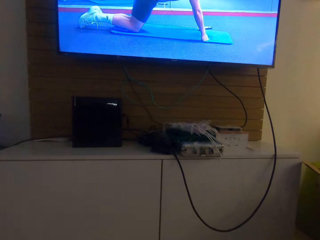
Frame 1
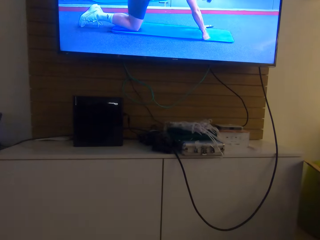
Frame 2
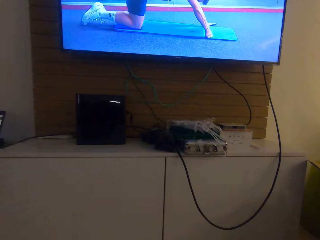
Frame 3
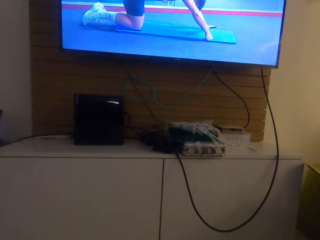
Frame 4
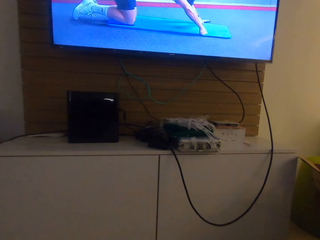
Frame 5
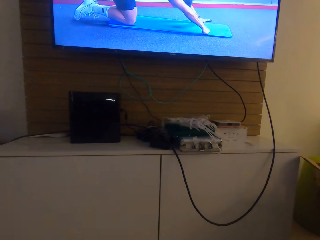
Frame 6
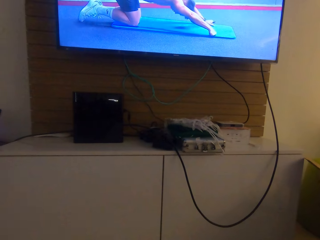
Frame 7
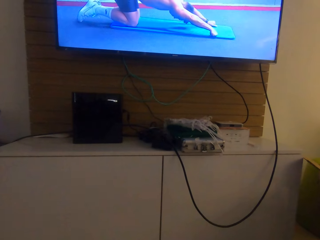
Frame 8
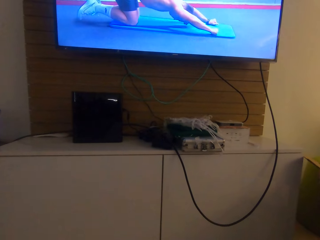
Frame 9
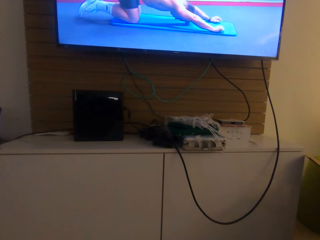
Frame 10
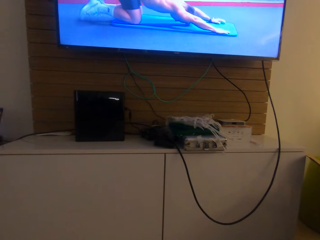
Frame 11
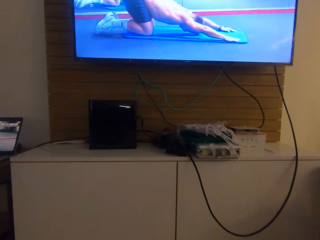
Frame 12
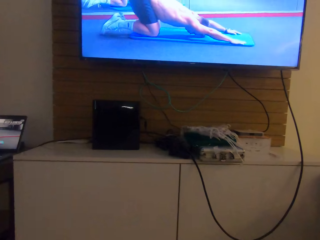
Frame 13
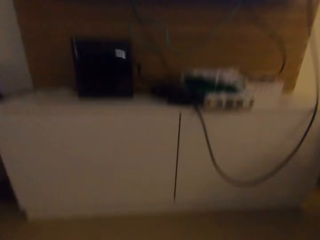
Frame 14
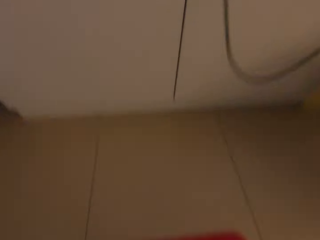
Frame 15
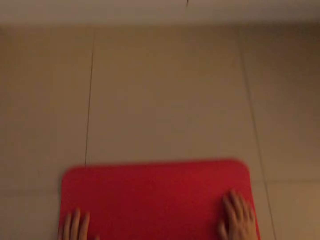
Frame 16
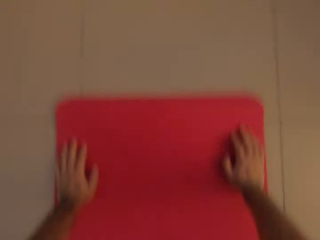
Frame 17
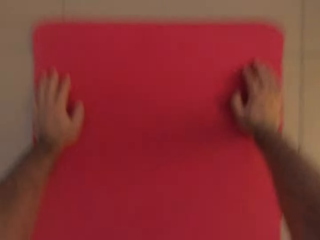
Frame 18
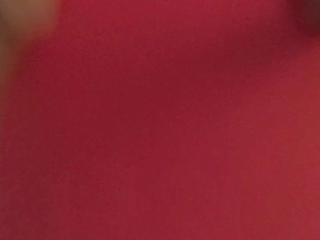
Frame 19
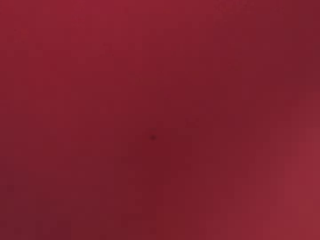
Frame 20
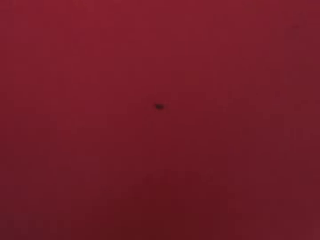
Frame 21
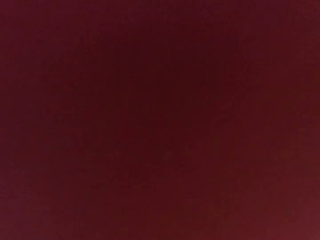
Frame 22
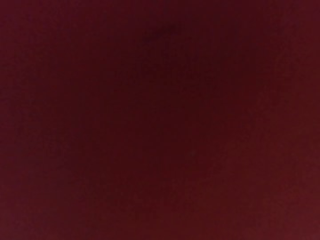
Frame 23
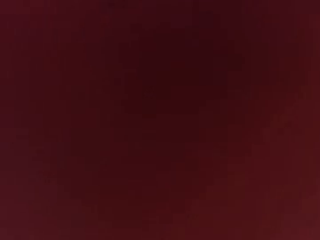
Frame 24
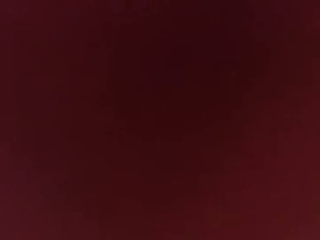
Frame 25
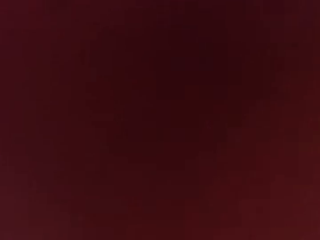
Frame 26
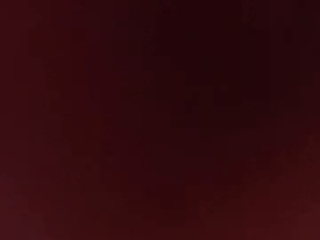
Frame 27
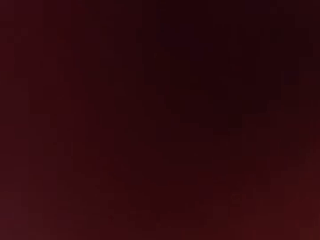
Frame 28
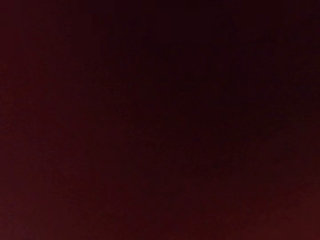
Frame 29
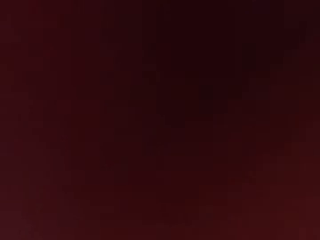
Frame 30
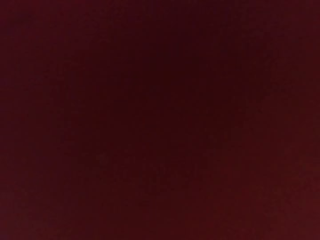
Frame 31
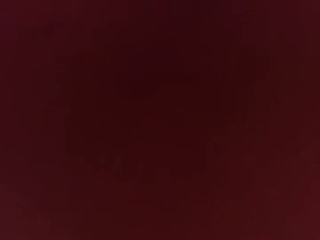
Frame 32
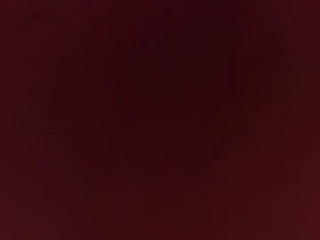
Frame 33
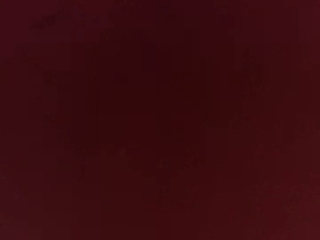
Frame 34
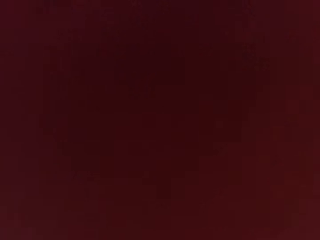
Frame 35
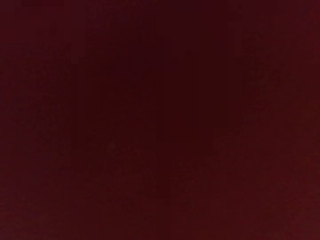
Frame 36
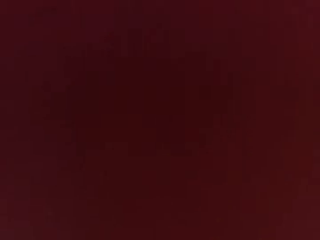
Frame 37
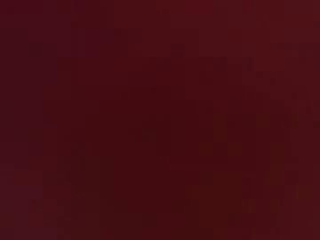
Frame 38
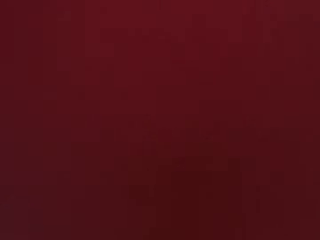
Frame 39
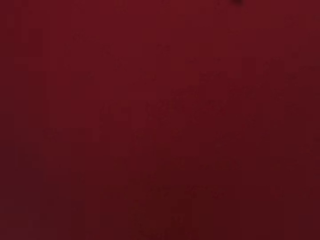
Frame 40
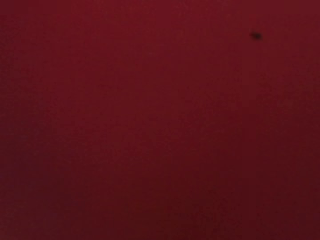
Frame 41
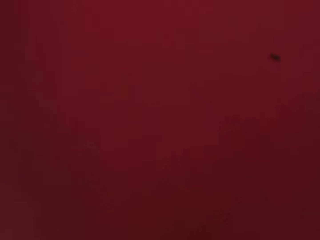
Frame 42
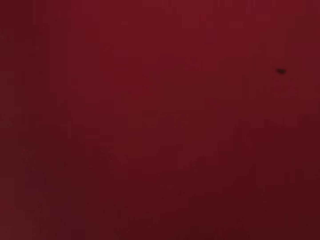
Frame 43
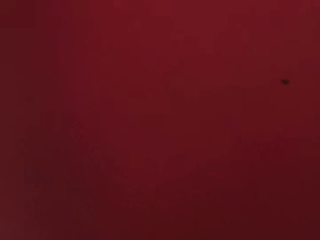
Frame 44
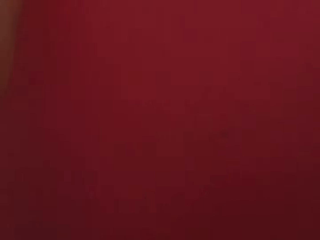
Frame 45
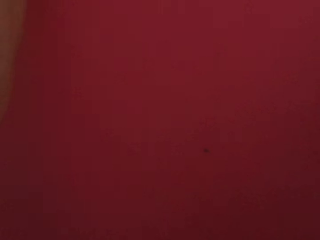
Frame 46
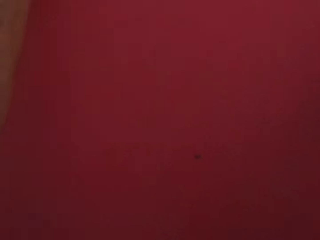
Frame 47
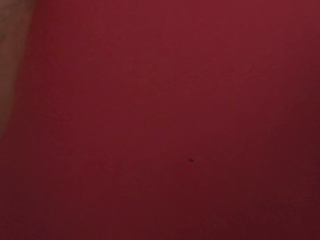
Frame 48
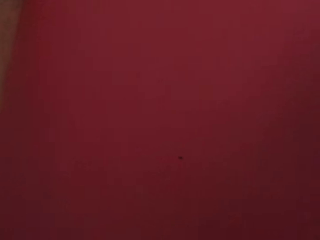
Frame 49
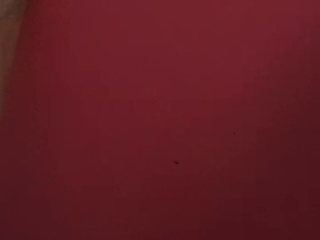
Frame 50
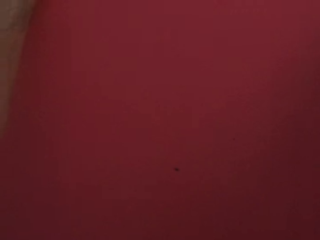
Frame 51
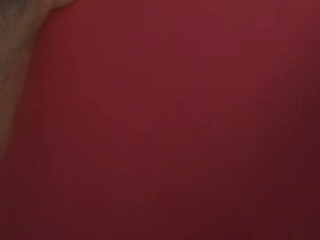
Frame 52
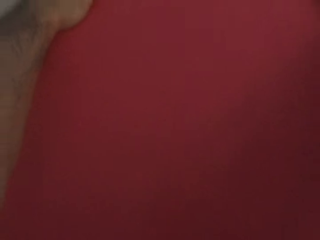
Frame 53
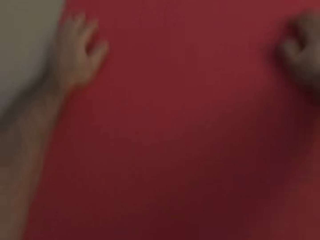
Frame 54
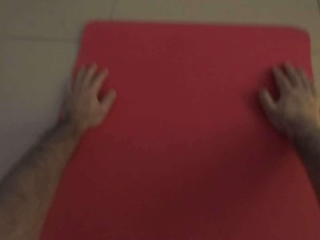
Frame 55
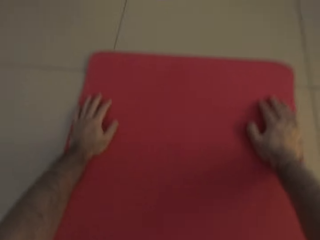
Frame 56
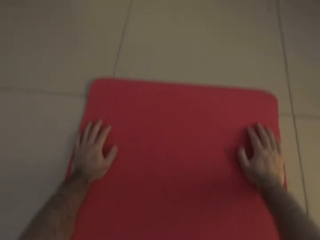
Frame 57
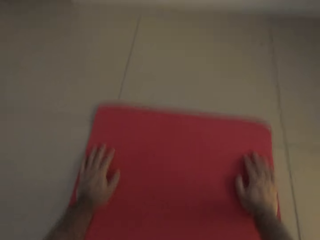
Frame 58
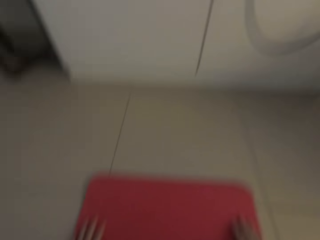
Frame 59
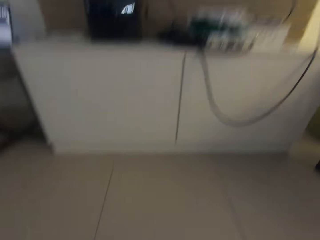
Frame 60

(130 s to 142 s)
The camera wearer watches the press ups. They do the press ups.

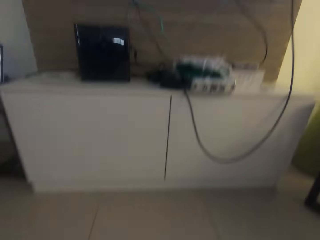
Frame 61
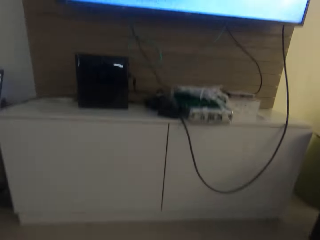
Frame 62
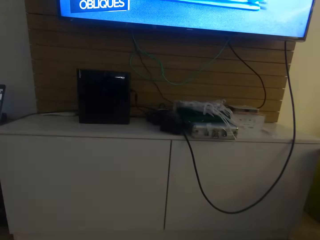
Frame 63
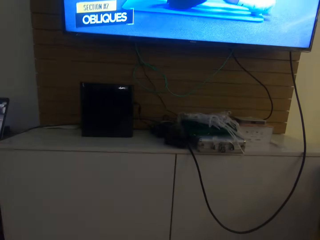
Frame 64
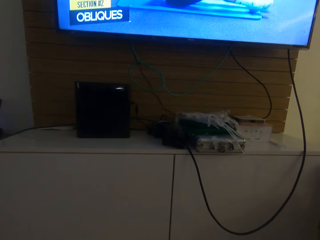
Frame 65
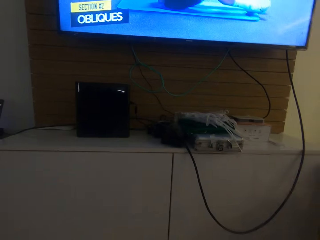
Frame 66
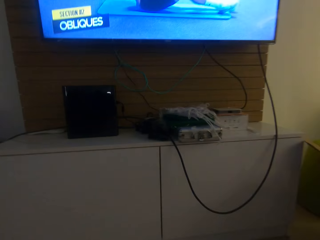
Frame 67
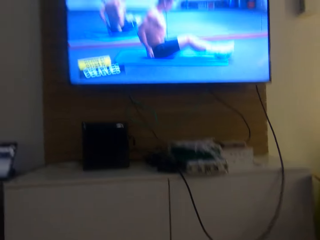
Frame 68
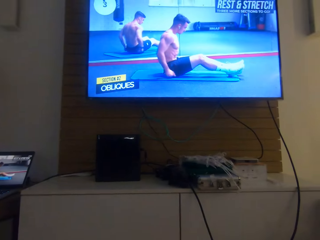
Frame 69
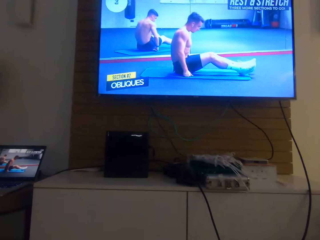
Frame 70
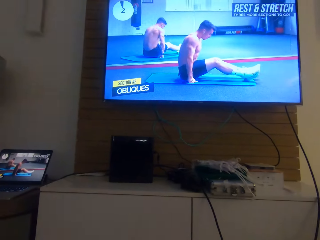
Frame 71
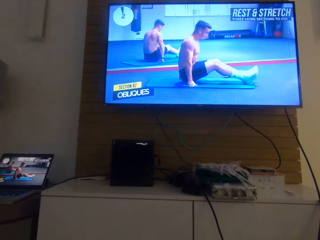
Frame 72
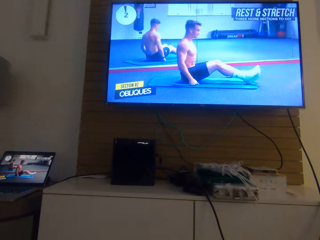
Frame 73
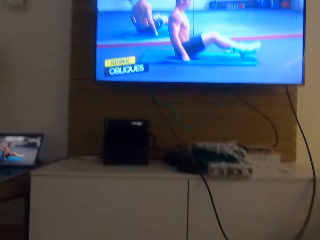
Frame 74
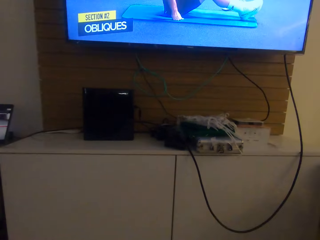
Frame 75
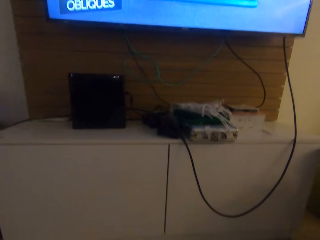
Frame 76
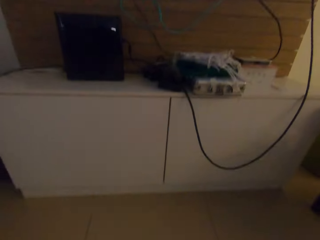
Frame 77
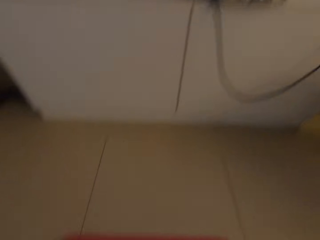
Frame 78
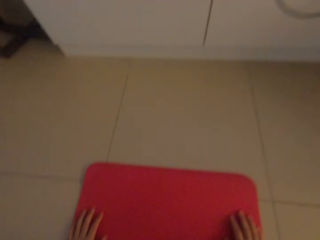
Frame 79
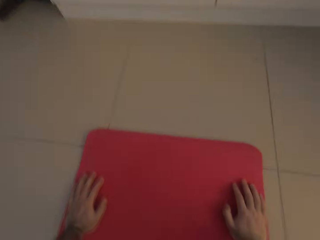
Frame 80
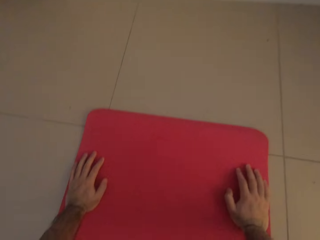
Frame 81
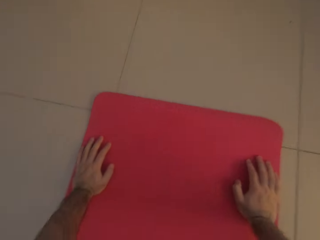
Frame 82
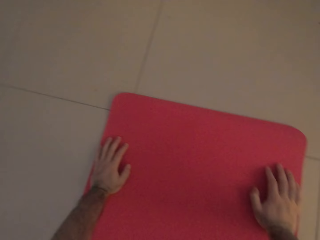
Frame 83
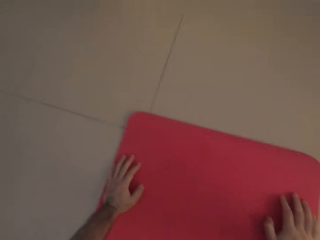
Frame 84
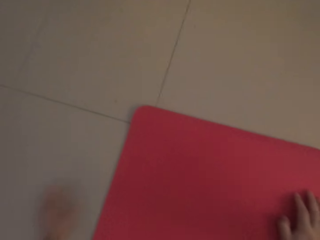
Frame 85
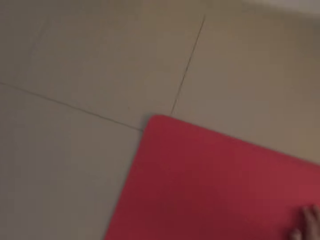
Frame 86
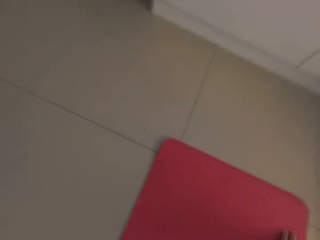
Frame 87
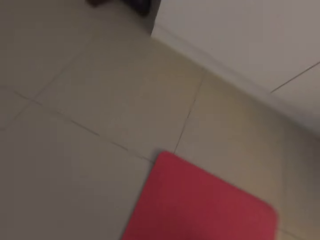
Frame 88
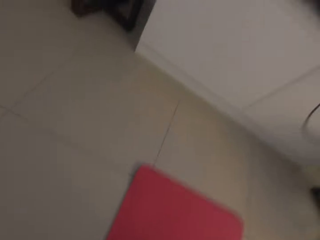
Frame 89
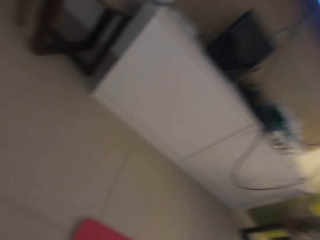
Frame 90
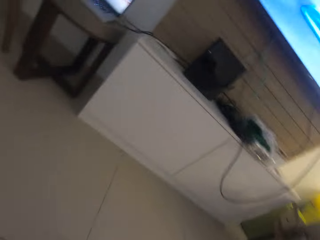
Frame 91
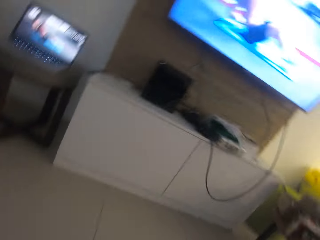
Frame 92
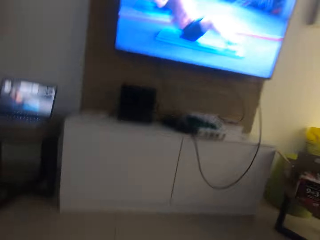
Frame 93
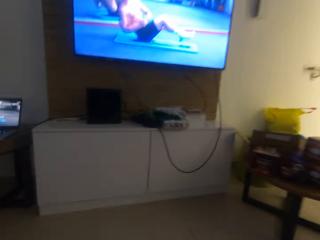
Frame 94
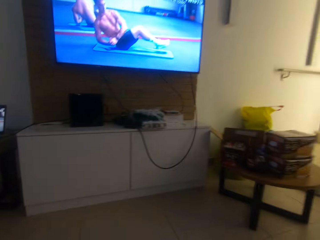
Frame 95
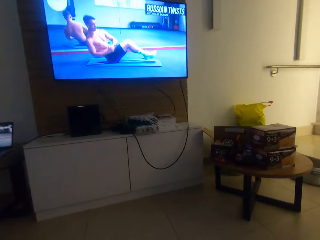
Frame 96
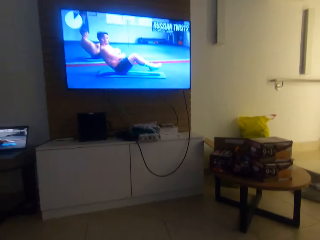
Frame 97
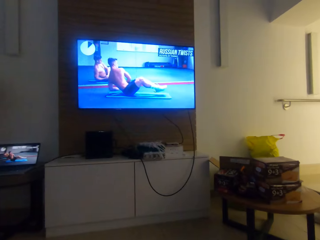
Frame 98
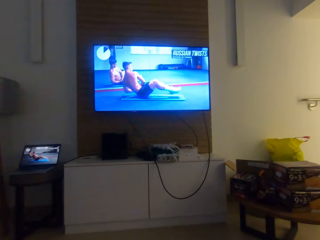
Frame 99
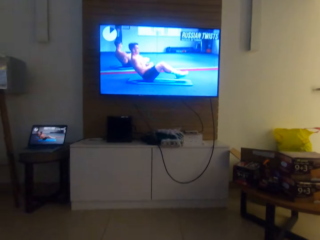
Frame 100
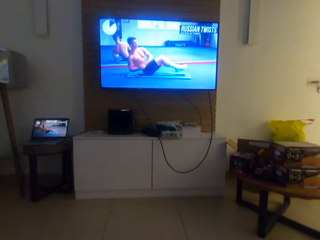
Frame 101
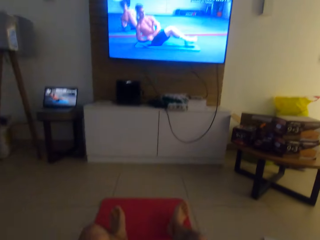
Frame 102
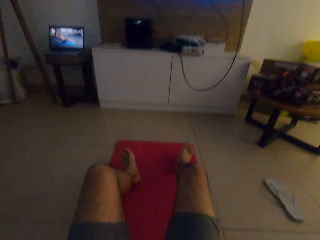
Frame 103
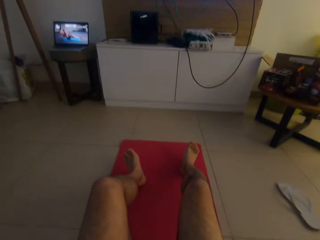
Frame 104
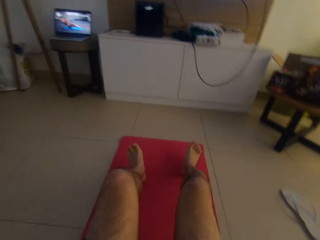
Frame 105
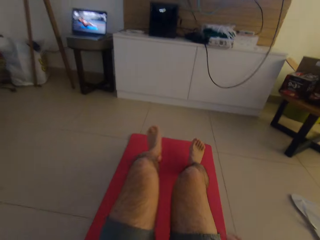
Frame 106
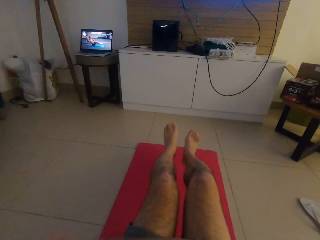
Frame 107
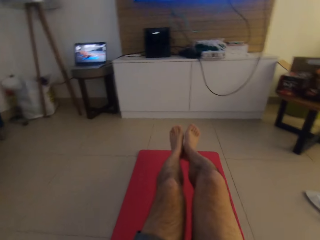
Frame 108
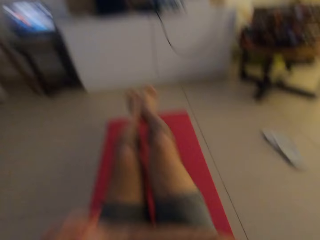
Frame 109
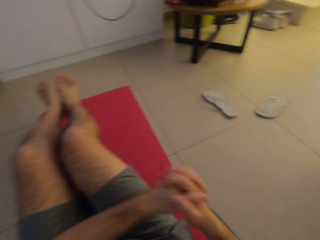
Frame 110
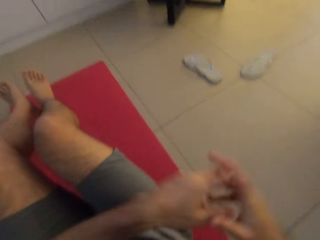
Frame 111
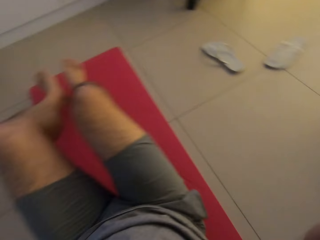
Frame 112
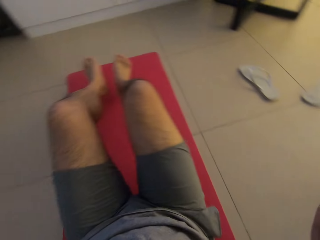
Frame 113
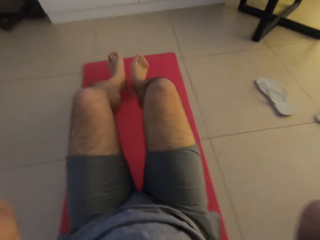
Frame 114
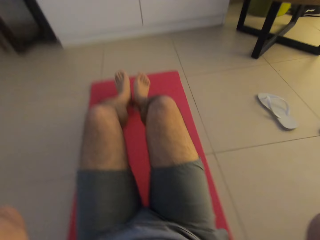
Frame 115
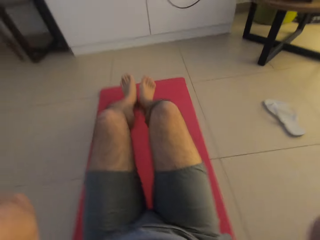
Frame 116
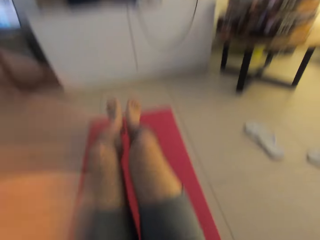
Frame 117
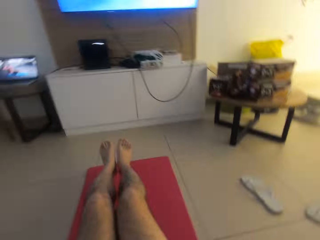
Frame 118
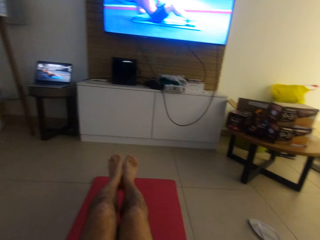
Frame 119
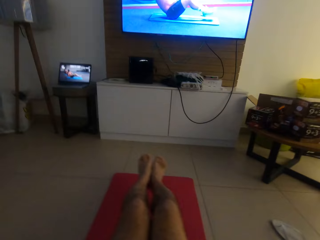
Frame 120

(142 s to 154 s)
The camera wearer sits on the mat. He watches the press ups. He moves his hands to the left. He does the press ups. He moves his hands to the right. He touches the camera on his head.
